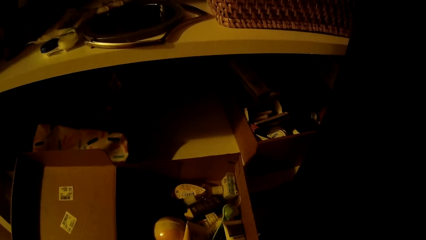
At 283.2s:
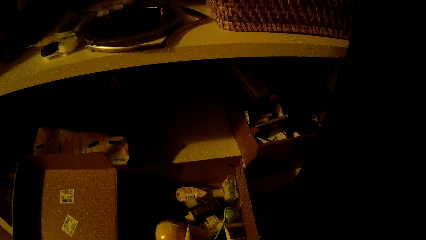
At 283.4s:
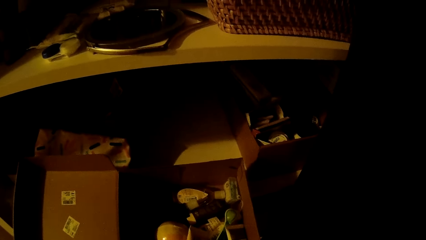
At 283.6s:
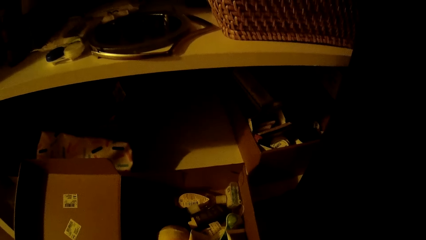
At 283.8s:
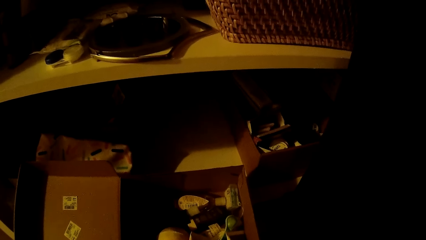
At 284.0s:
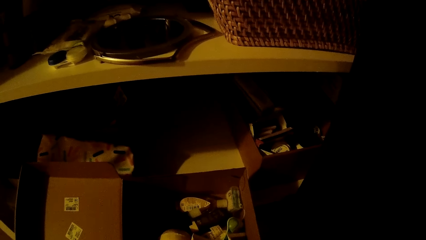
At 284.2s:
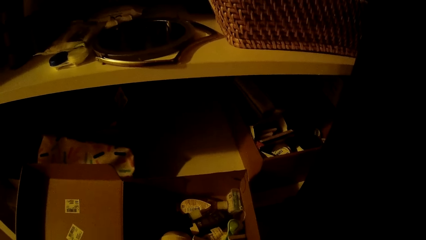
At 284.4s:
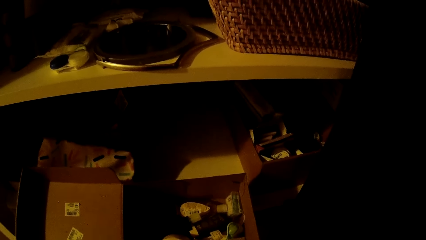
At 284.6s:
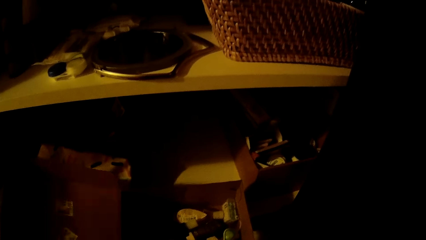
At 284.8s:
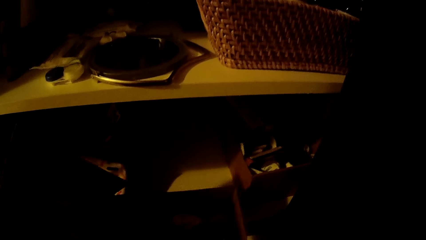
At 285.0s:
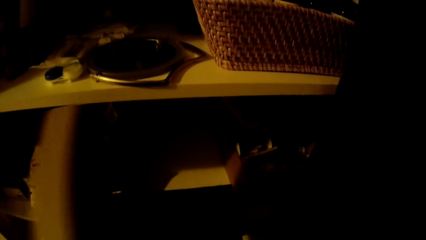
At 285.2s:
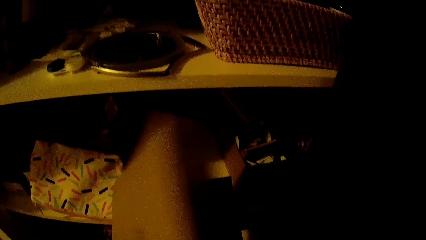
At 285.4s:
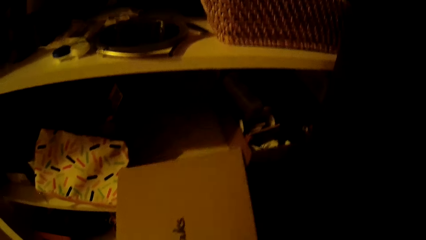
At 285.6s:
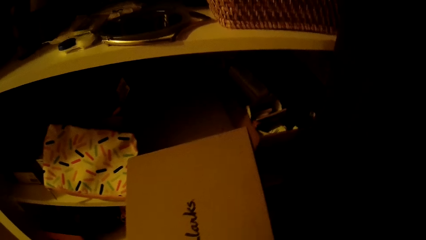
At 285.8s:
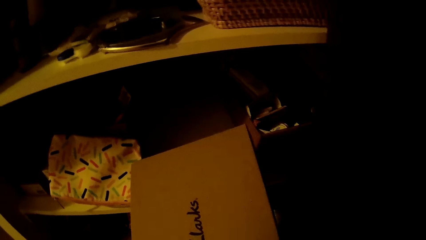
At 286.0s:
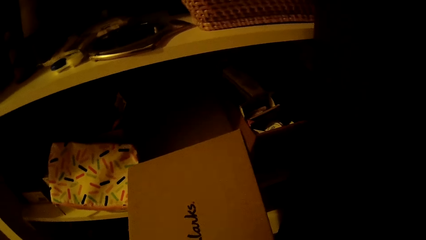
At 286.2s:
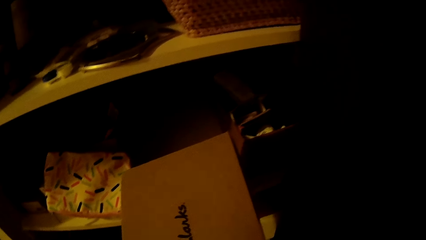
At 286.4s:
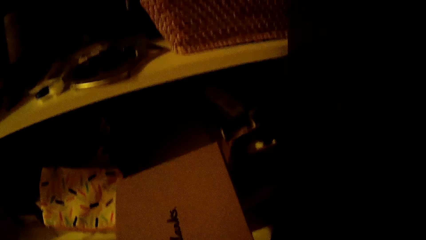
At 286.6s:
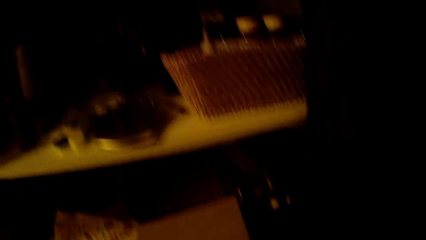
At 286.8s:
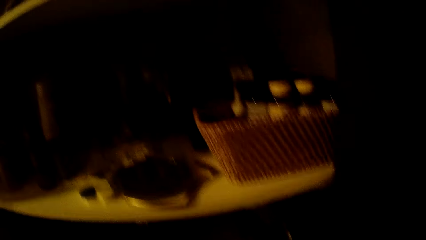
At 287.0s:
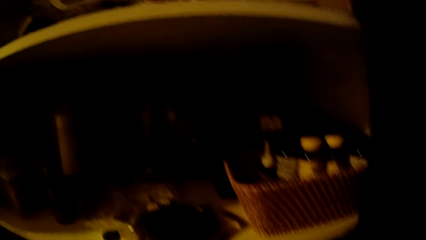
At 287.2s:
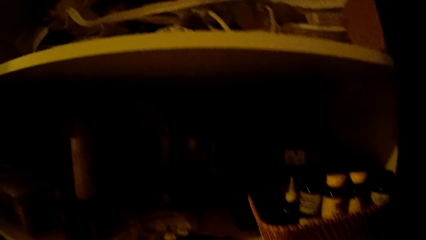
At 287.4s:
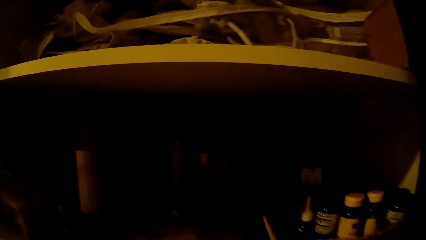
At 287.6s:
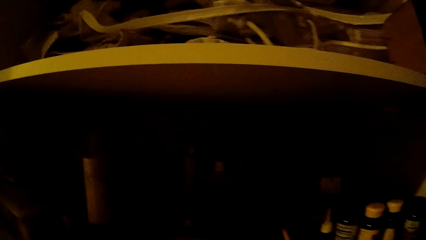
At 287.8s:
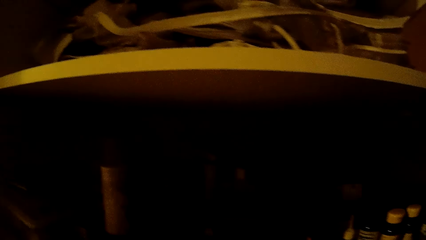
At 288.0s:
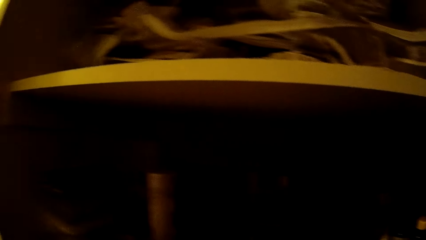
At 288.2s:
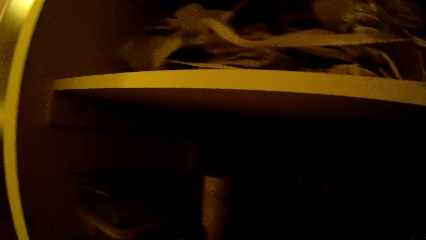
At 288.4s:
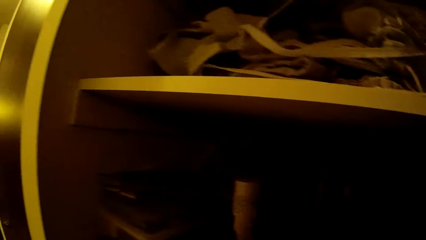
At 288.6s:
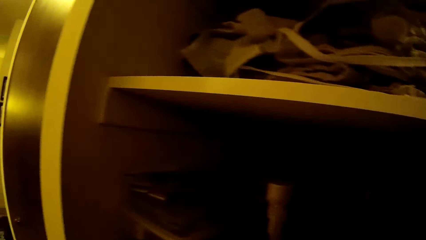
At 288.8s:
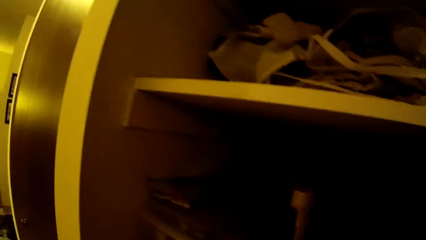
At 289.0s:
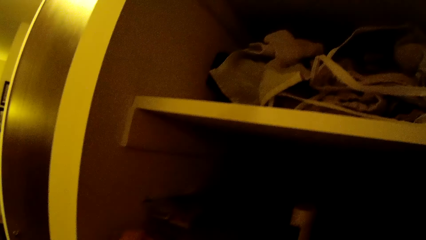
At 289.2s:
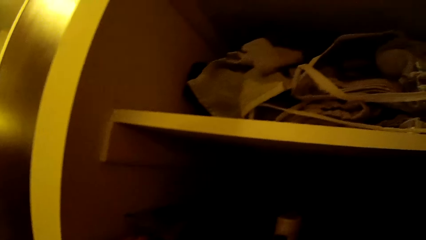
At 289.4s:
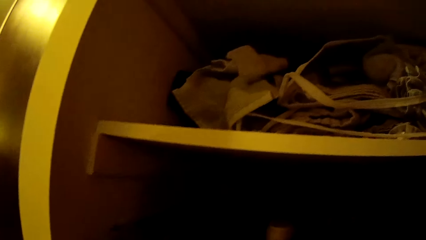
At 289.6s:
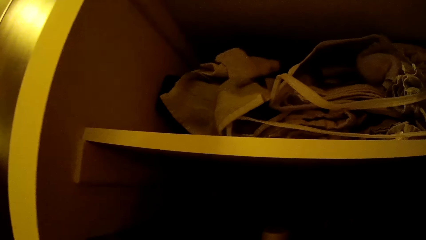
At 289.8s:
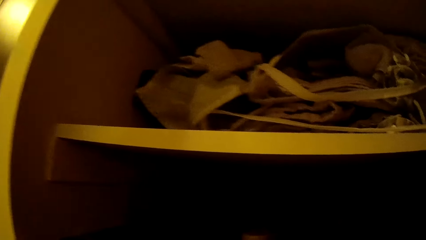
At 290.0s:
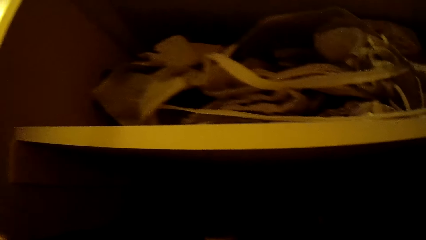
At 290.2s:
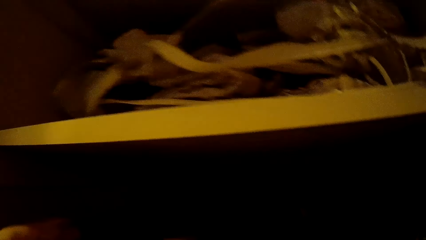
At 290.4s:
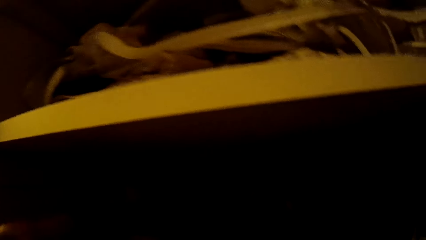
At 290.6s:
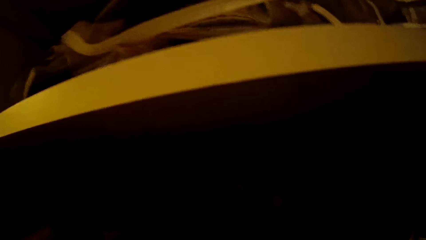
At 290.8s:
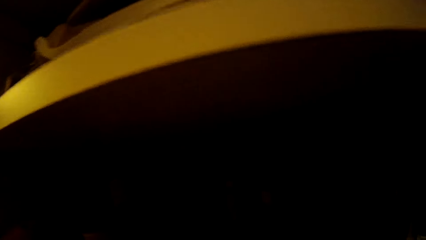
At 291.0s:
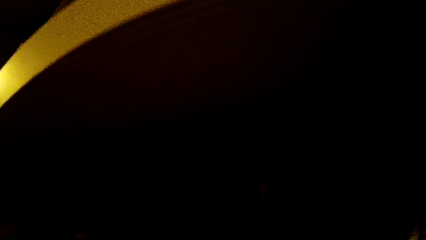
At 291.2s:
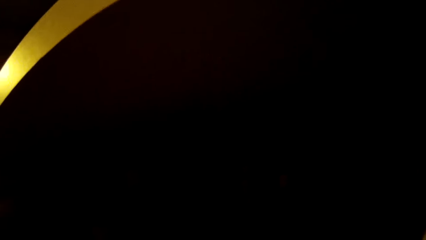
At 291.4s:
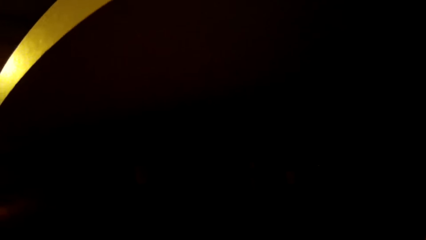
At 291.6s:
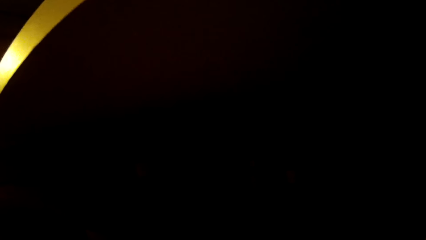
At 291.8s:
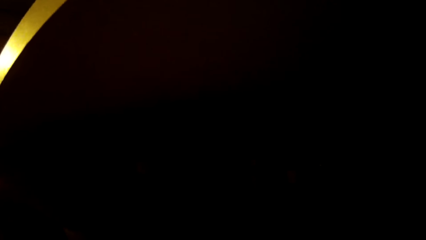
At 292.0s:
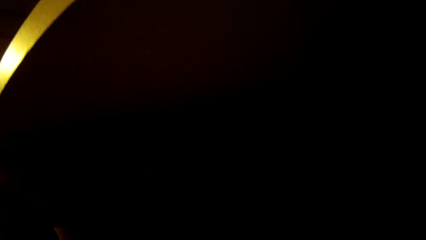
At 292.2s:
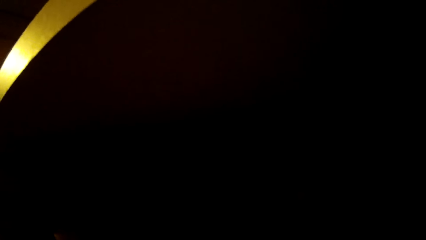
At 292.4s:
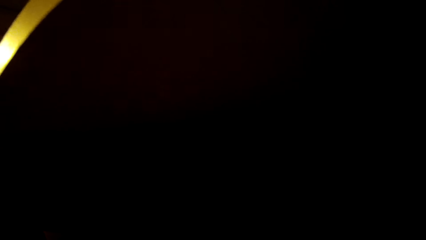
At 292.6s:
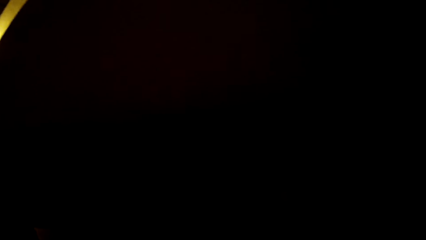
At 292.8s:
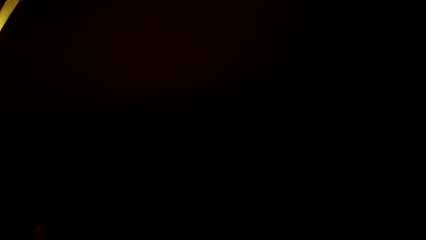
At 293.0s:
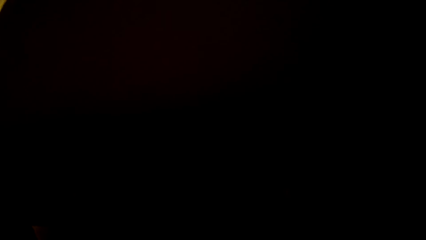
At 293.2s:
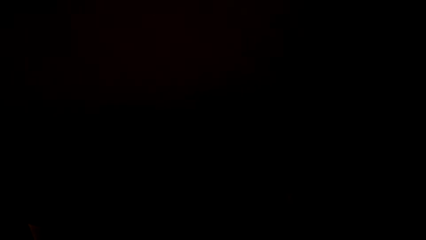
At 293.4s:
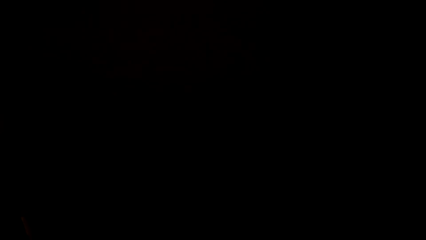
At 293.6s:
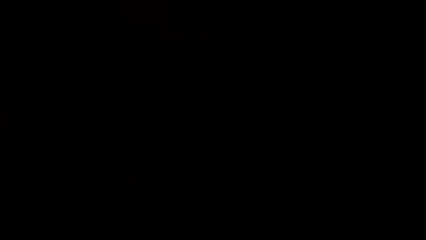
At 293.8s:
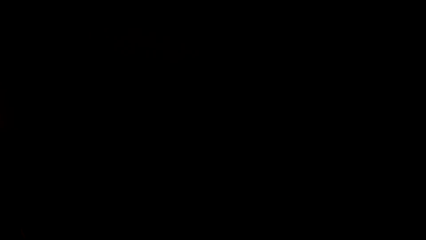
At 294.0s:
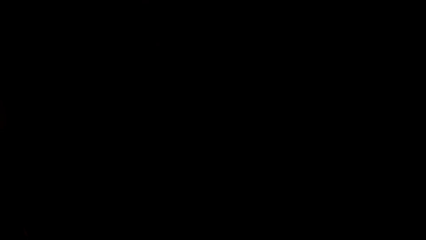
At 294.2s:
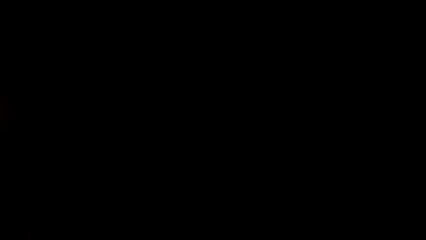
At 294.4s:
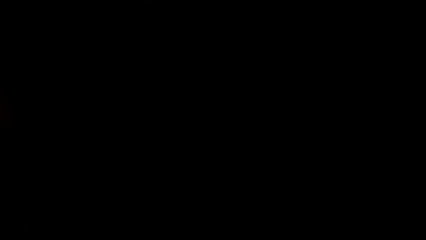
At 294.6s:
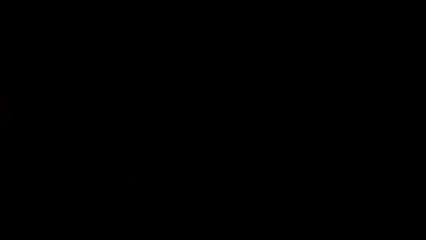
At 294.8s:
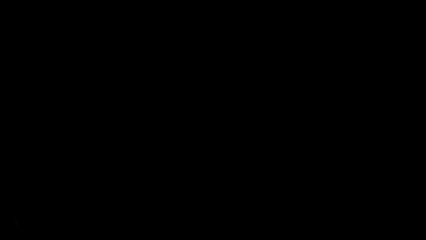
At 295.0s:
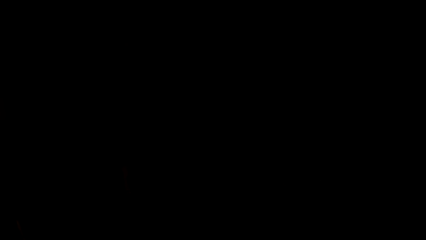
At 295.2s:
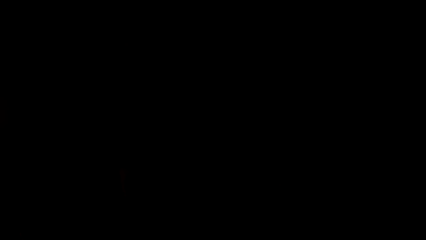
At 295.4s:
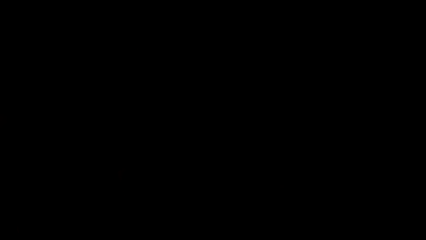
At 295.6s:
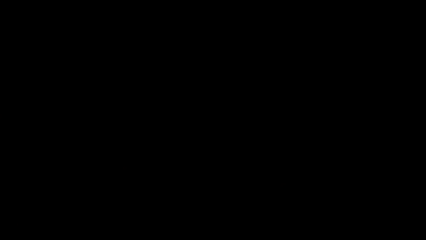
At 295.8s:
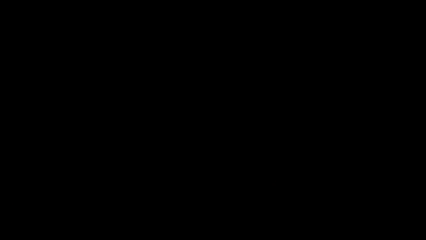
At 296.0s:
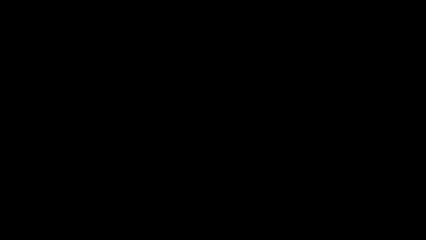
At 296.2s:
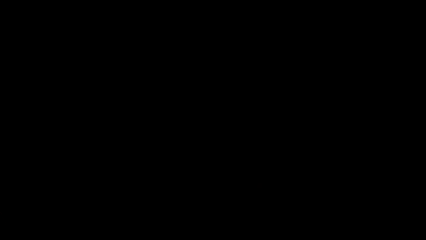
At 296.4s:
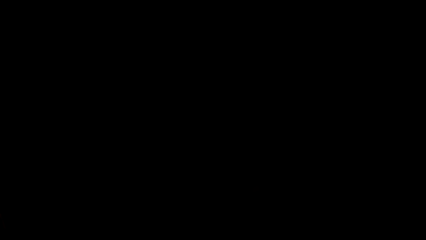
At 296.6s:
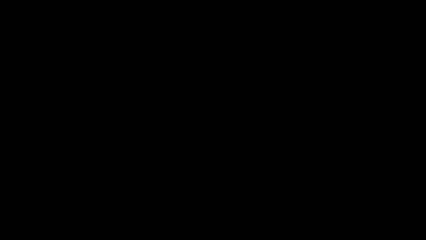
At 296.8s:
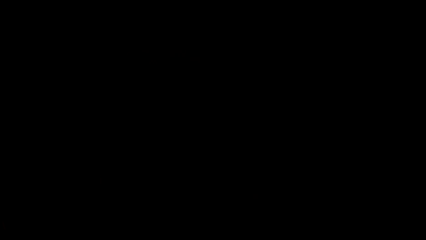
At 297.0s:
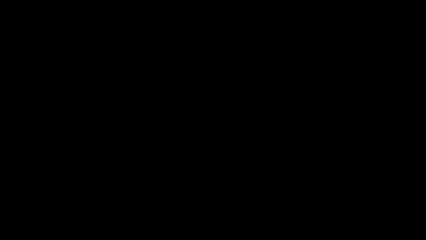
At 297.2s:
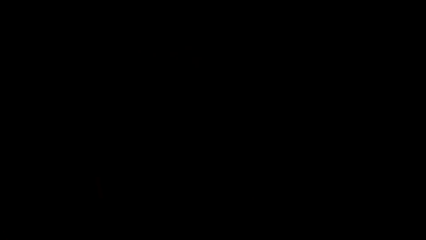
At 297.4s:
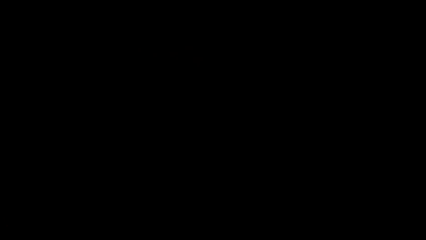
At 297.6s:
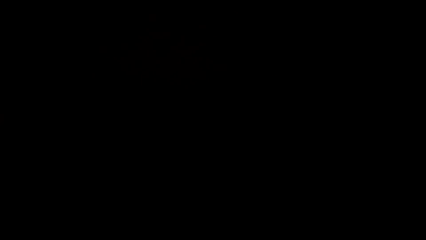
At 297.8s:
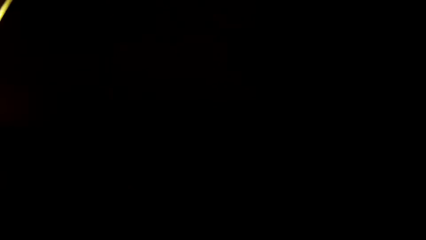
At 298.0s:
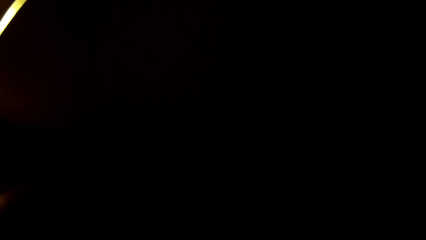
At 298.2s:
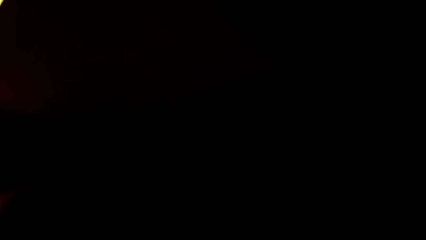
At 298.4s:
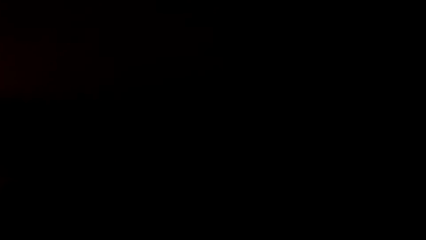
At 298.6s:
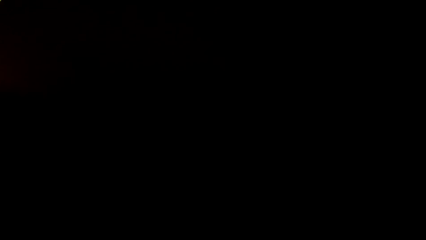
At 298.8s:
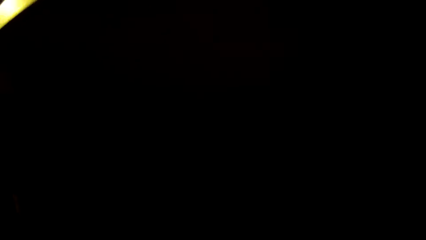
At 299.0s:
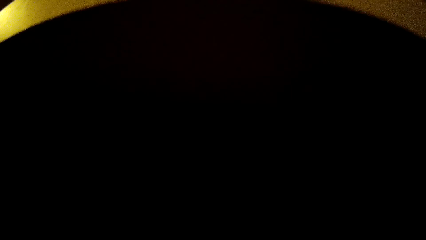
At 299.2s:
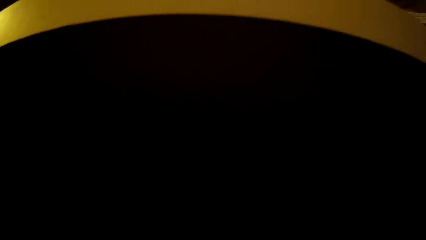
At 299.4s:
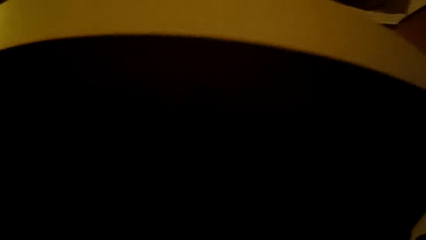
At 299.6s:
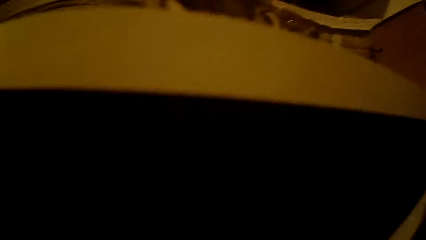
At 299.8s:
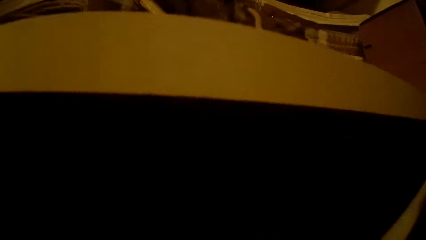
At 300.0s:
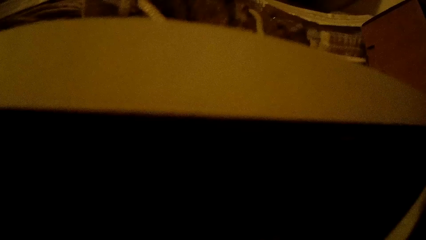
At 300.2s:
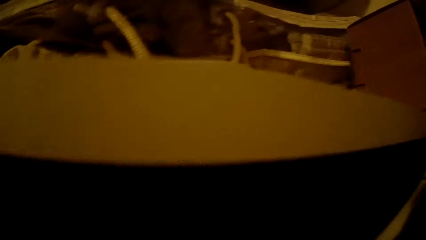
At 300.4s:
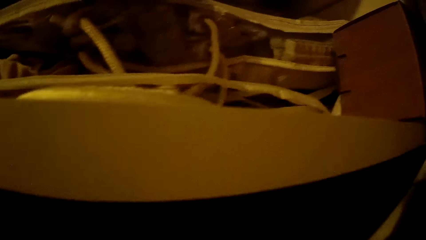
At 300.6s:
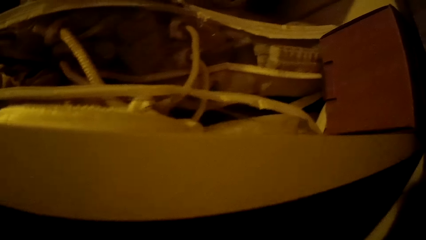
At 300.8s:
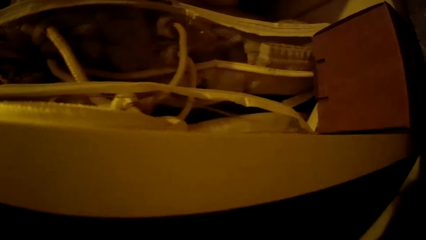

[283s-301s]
The camera wearer closes a box with a lid in her left hand. She looks around.
